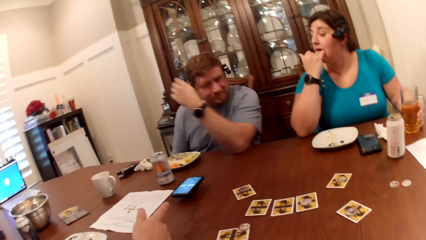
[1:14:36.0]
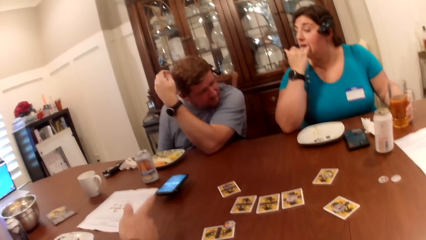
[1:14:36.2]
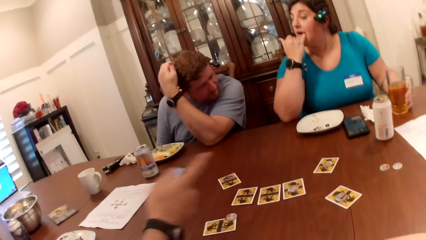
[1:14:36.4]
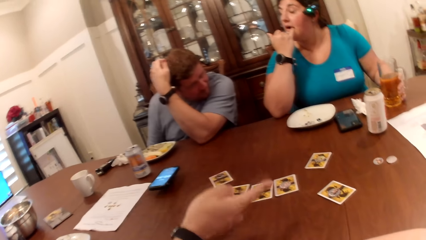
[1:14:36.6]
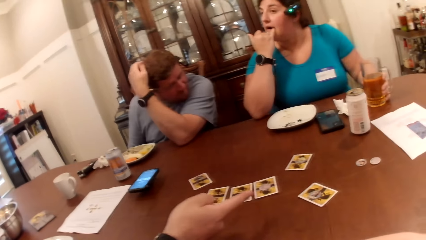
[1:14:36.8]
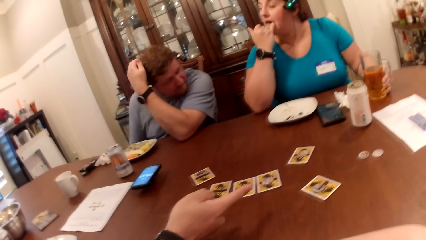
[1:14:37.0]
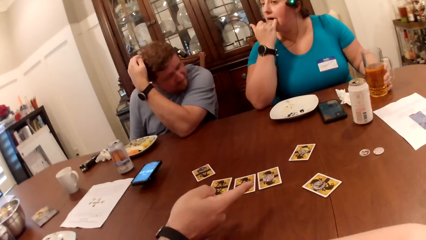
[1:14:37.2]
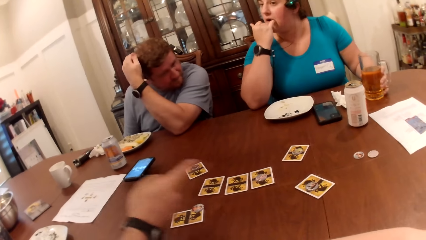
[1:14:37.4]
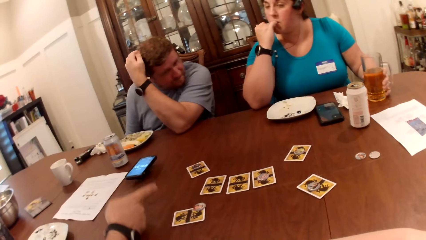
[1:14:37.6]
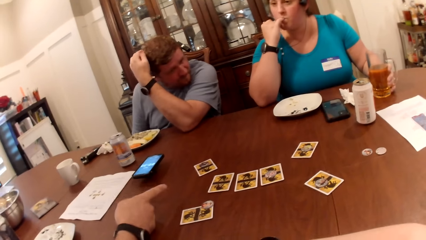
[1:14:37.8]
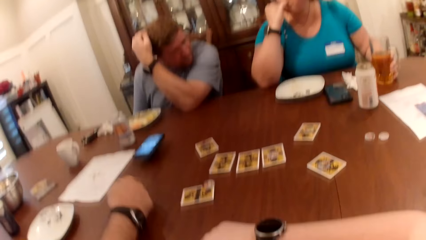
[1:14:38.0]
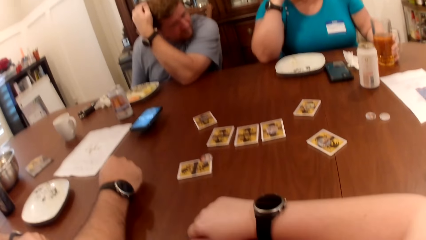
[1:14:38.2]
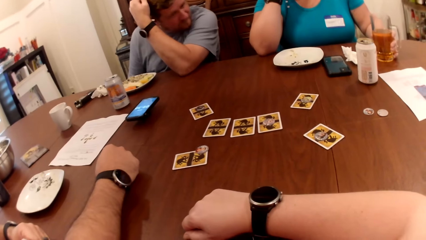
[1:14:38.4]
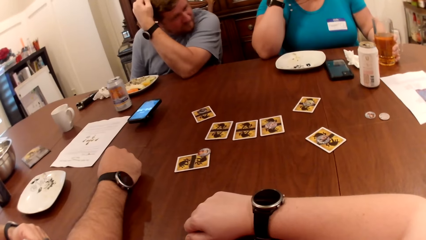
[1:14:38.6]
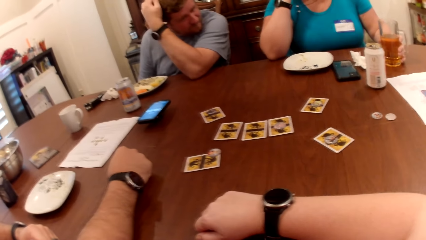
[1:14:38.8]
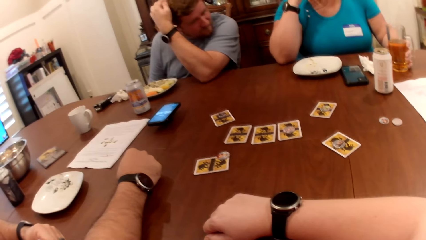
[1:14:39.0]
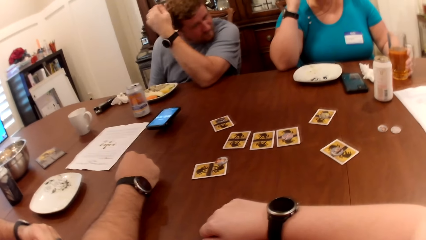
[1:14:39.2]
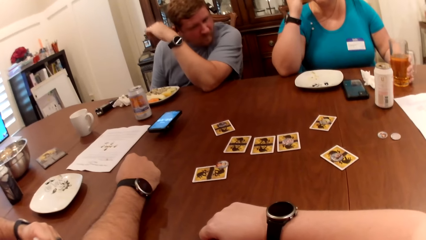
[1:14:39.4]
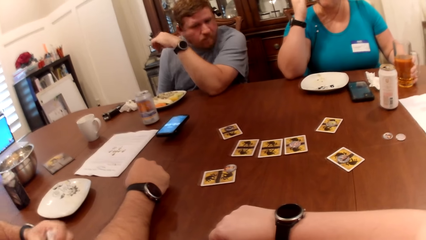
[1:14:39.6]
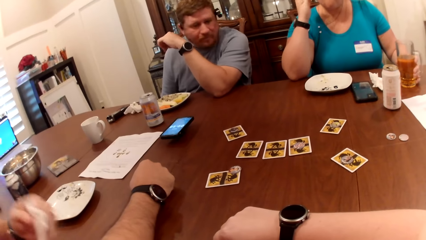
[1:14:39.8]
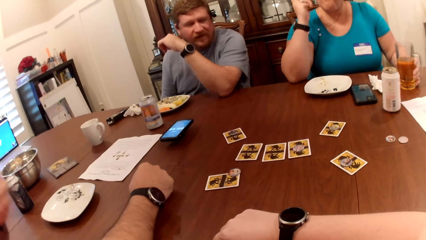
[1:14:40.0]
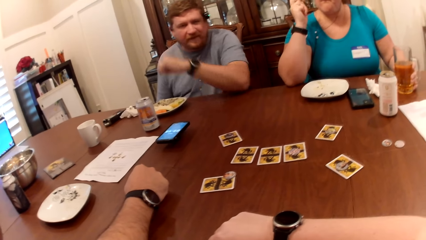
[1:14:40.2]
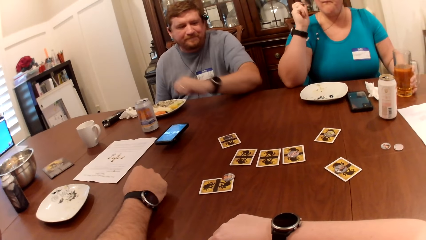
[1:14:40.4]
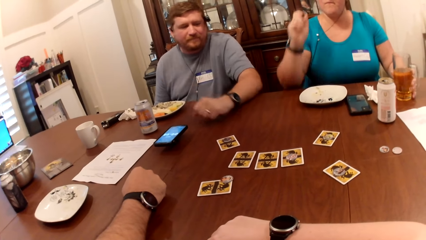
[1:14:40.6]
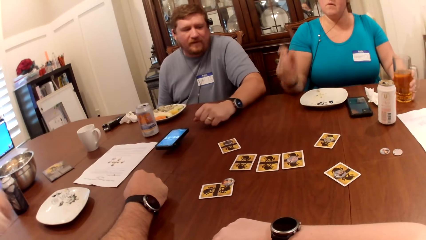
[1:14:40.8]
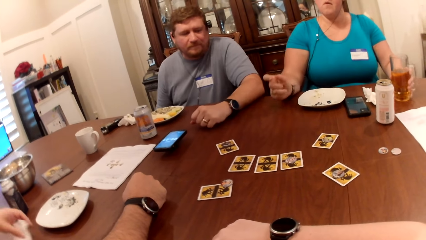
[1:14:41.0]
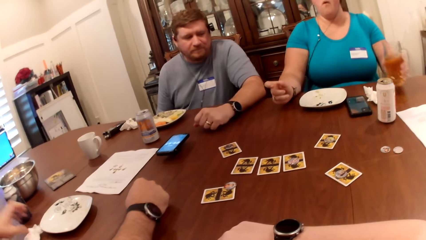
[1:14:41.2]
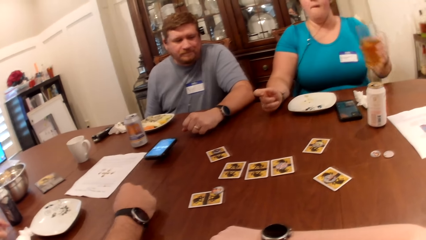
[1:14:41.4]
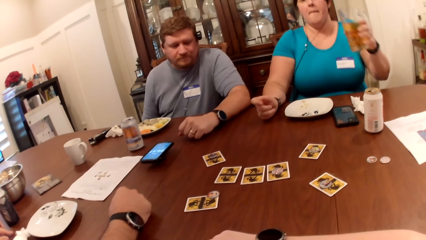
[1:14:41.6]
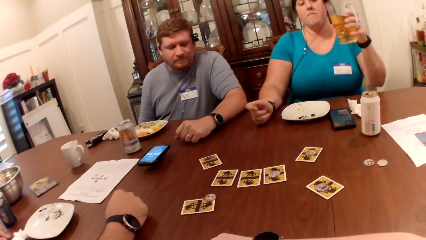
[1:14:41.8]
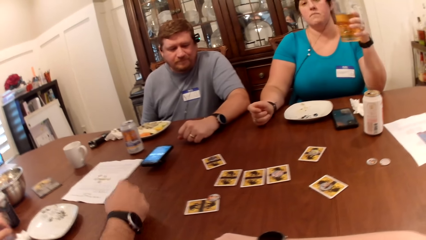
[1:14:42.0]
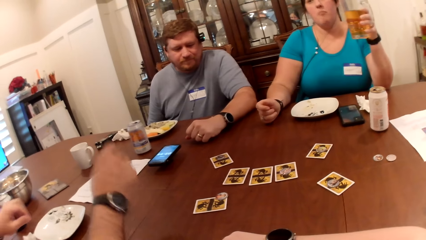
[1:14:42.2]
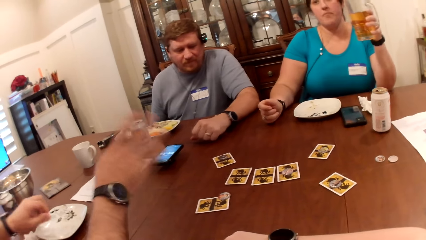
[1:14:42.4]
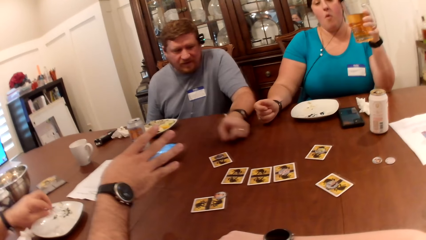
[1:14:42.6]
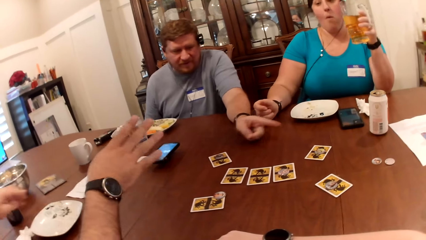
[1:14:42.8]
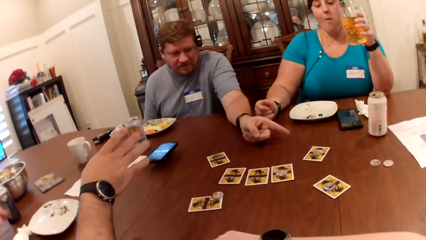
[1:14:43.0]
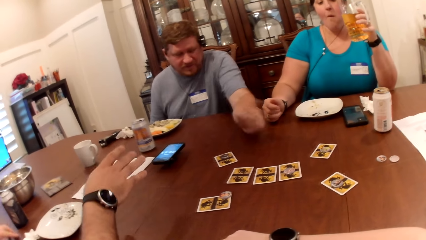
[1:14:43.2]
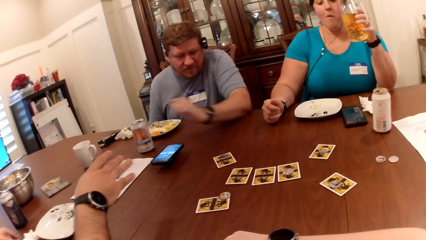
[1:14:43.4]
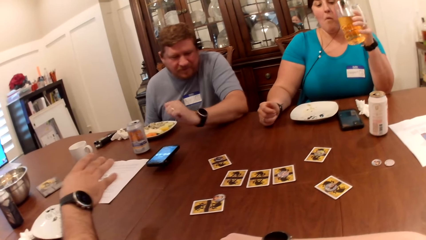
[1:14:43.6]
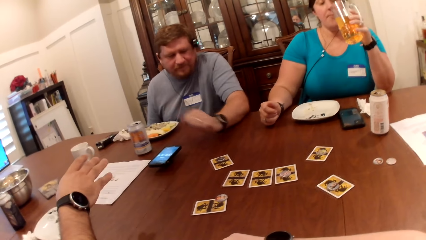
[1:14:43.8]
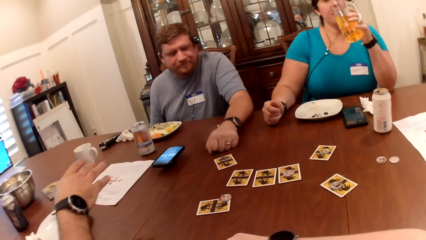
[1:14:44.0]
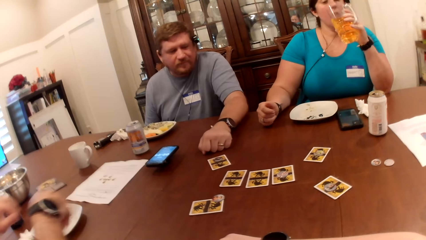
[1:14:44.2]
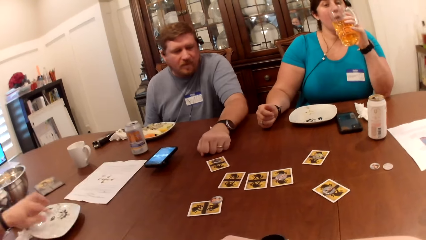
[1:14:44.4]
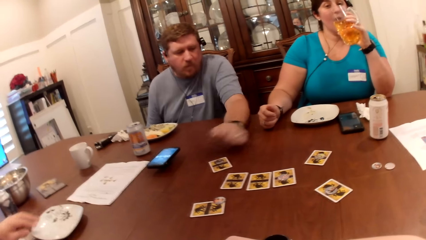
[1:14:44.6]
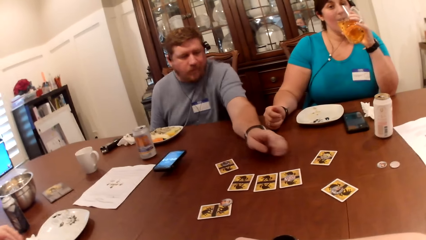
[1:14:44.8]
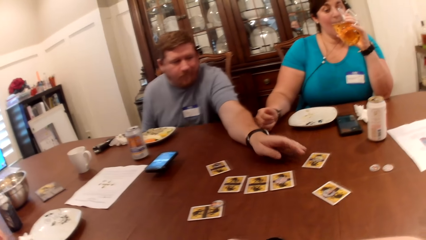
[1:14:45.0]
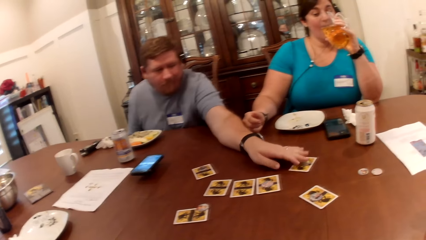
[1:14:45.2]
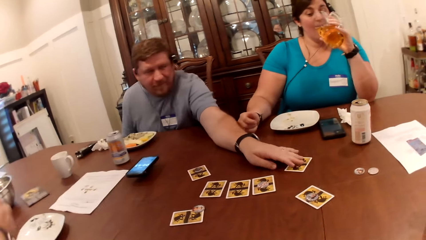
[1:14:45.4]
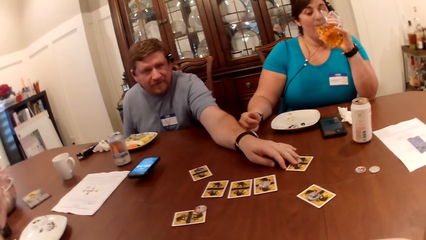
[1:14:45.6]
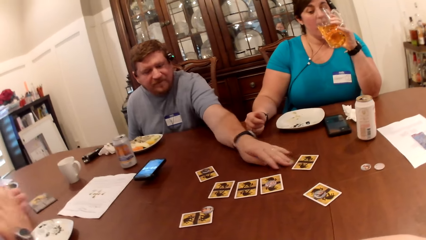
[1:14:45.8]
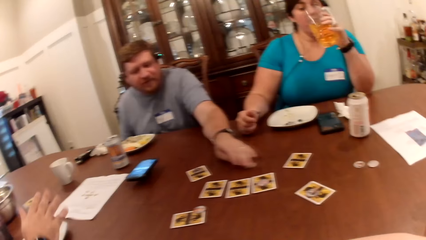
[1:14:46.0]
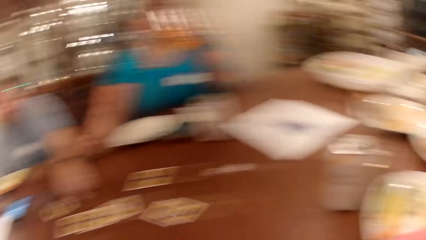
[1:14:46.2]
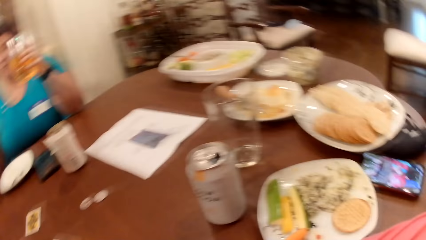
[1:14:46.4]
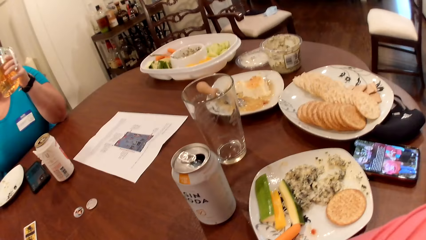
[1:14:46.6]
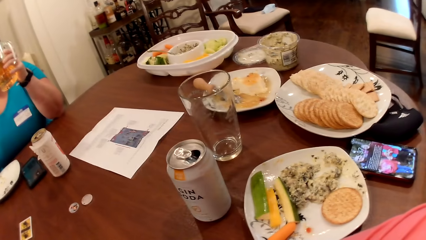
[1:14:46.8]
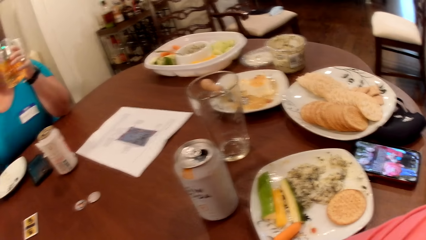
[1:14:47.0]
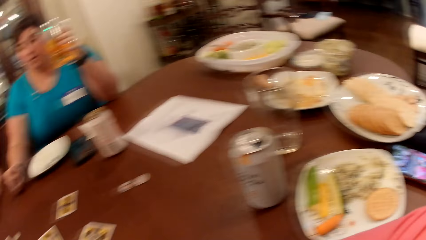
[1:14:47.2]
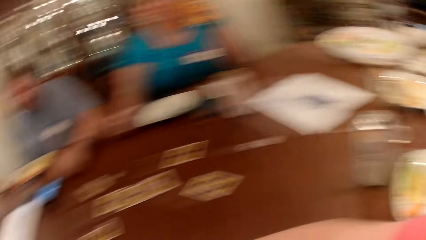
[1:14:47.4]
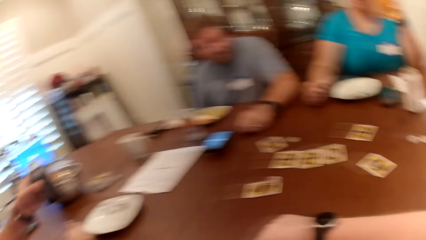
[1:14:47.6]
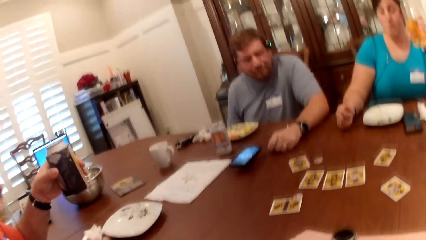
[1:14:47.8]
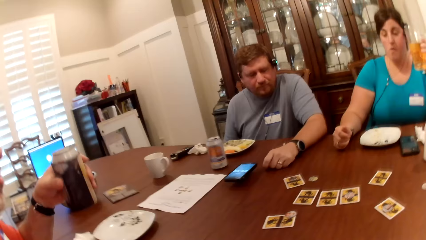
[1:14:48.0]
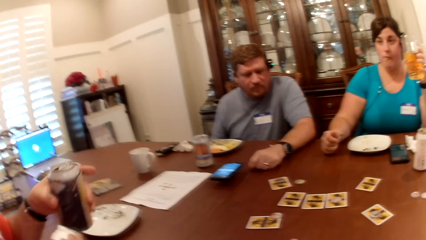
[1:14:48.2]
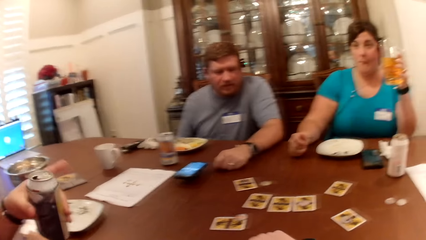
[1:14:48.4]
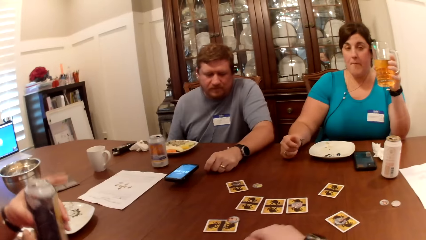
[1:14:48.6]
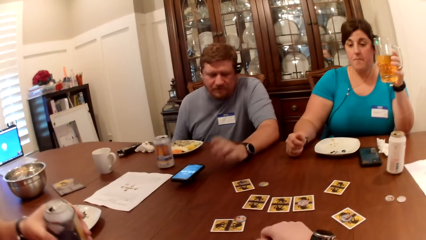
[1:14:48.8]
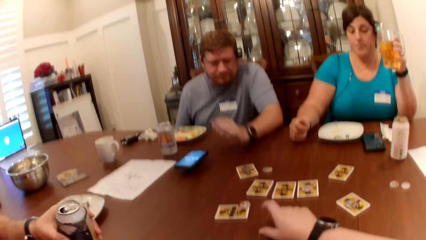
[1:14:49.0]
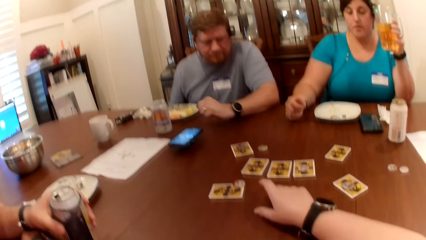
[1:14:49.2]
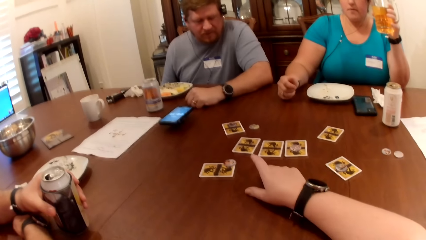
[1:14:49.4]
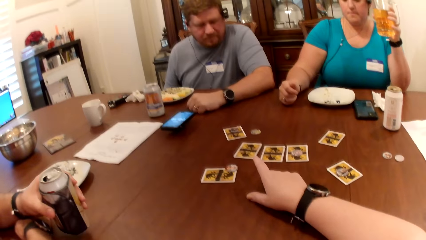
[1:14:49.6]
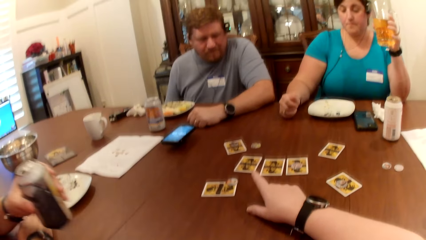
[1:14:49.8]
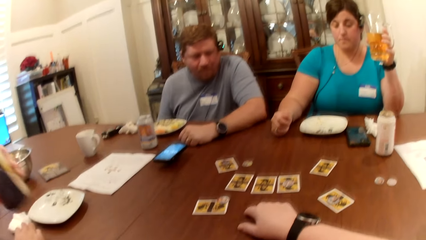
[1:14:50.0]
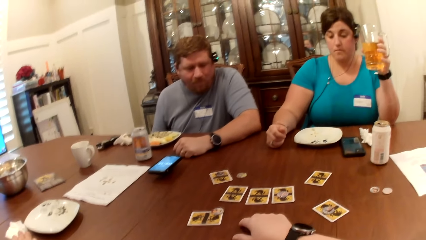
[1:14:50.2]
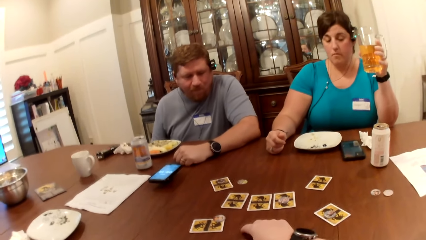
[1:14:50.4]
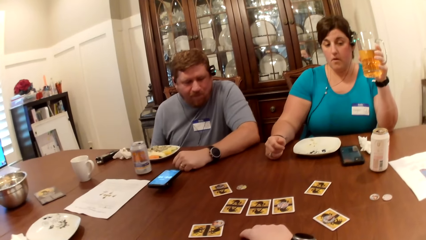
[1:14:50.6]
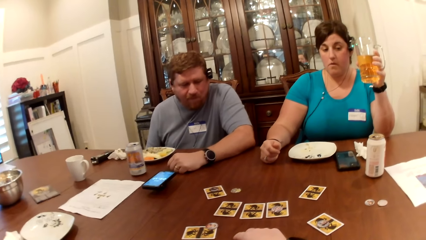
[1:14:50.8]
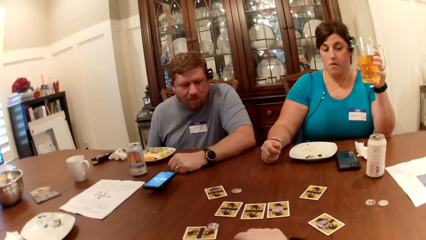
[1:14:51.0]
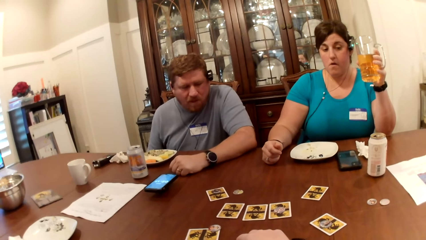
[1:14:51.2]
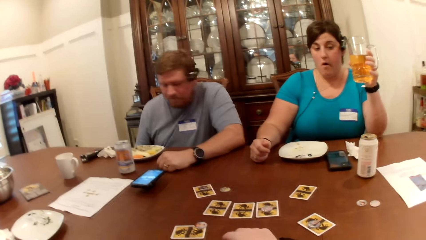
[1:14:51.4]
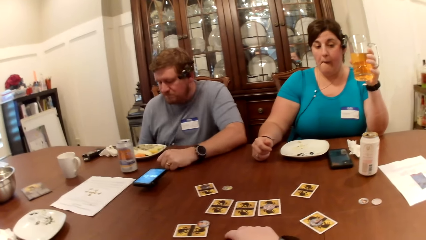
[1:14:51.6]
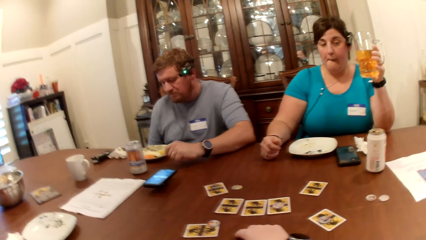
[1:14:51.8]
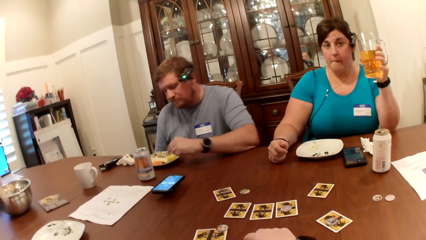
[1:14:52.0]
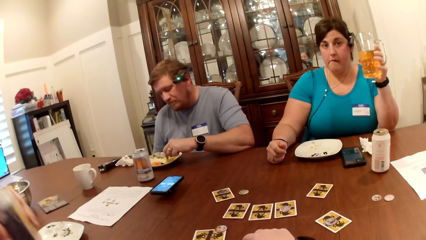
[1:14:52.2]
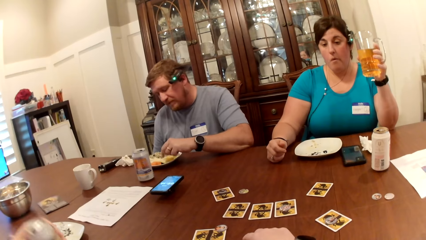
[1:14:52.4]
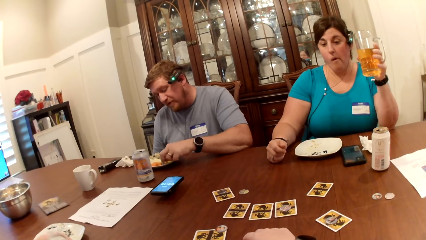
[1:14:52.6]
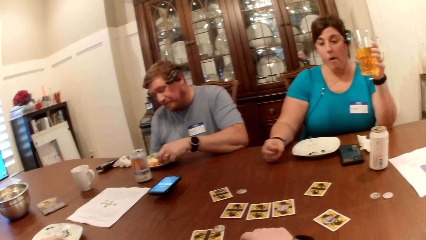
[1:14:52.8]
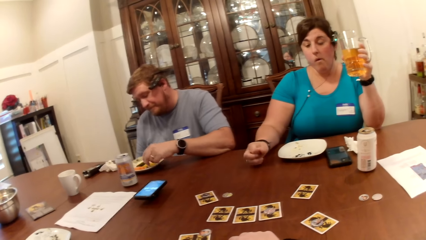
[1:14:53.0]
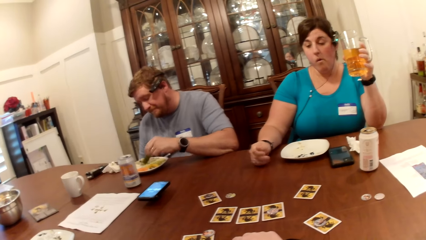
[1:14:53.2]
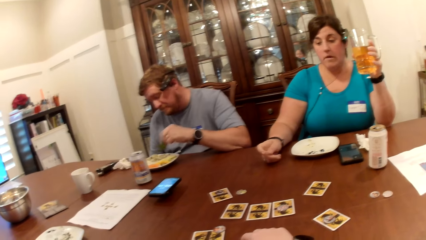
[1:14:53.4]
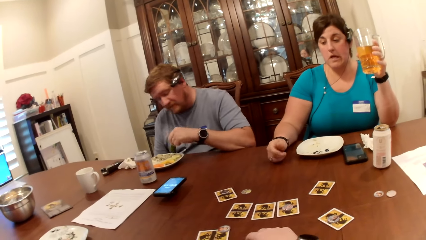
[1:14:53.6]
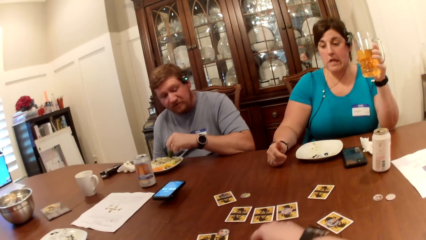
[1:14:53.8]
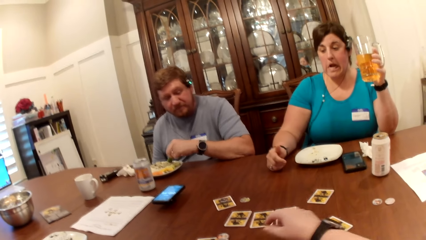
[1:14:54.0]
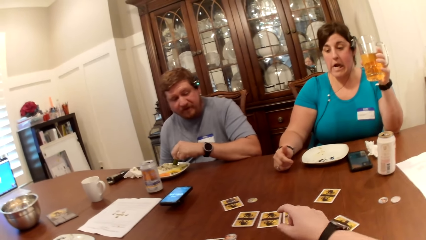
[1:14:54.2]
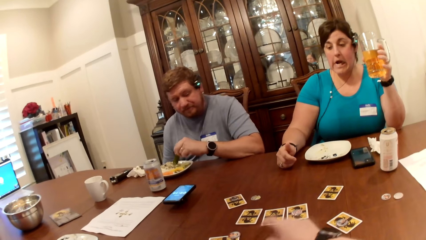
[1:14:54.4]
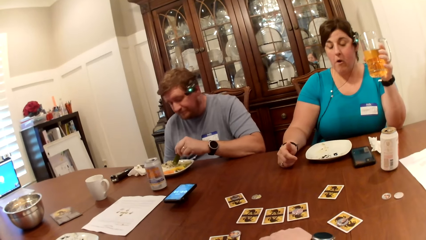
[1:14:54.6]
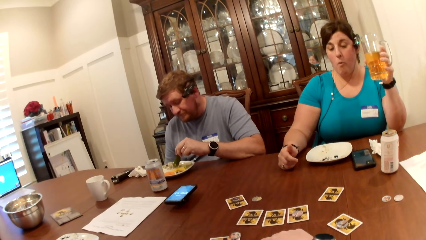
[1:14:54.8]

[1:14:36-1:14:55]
A man touches his head with his left hand. Another man points on the table. The first man scratches his head. A woman picks the glass cup from the table with her left hand. The other man places the paper towel in his left hand on the table. The woman drinks from the glass cup in her left hand. The first man moves a chip on the table with his left hand. The other man holds a can in his left hand. The first man picks a slice of cucumber from the plate with his left hand.
